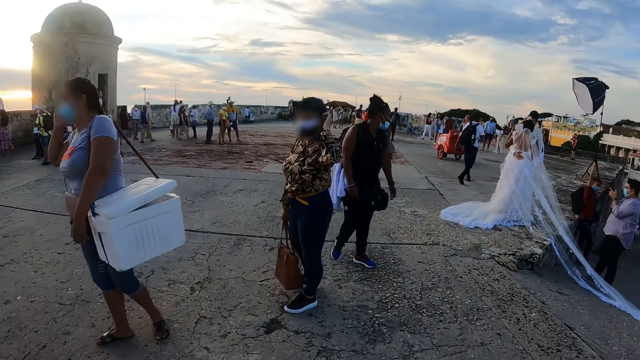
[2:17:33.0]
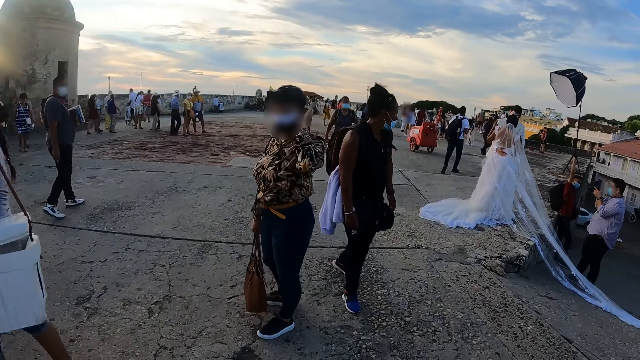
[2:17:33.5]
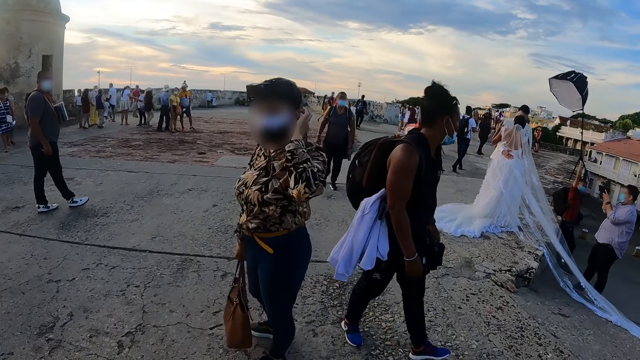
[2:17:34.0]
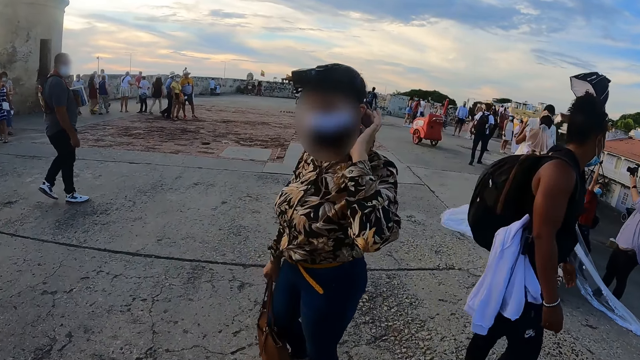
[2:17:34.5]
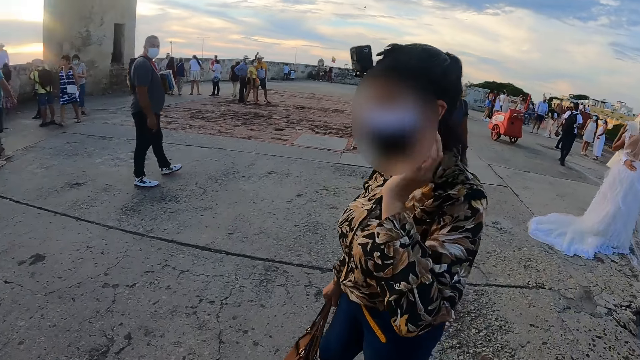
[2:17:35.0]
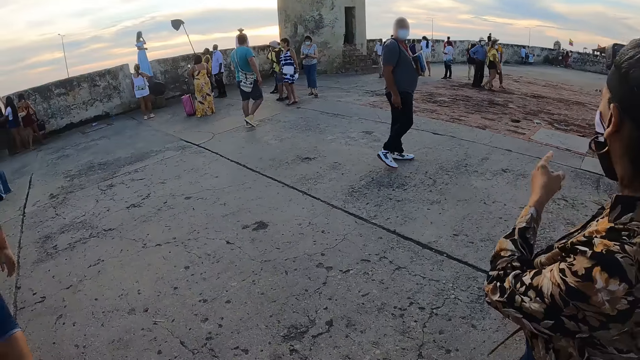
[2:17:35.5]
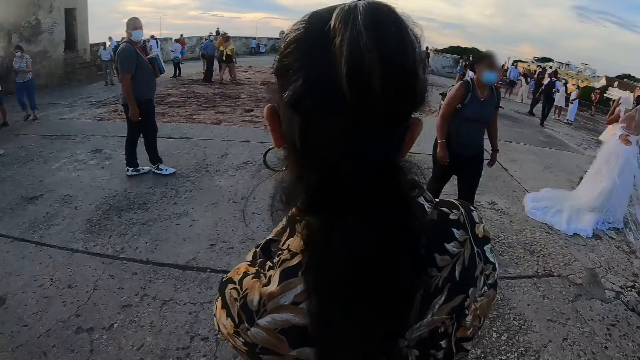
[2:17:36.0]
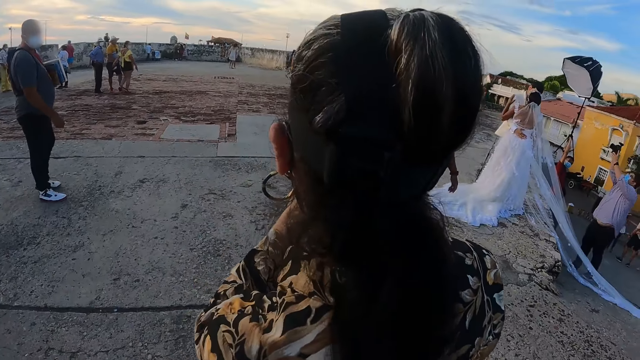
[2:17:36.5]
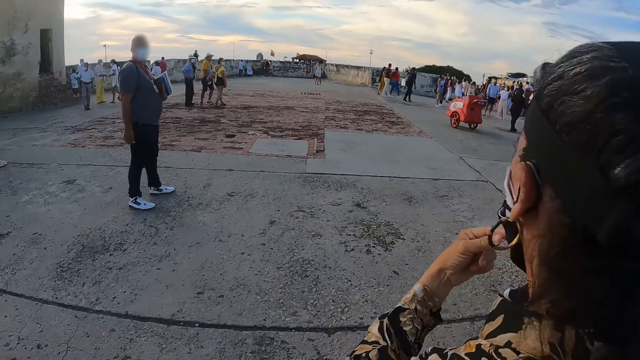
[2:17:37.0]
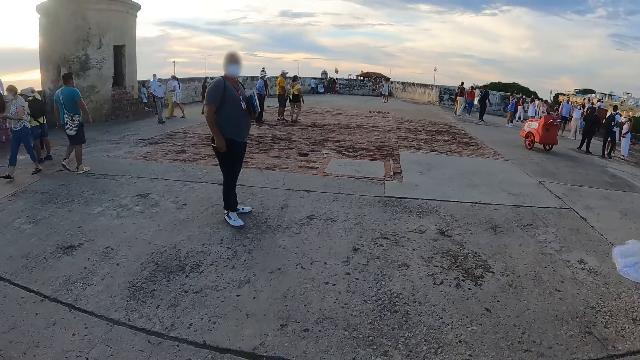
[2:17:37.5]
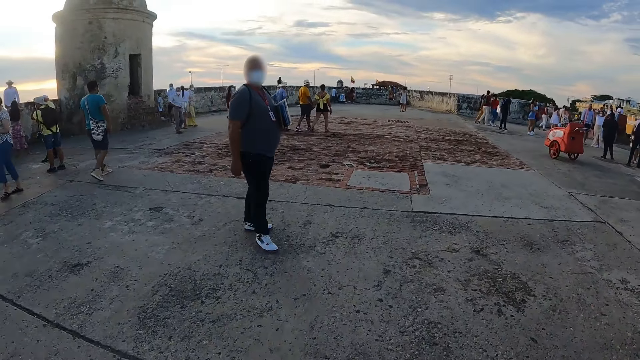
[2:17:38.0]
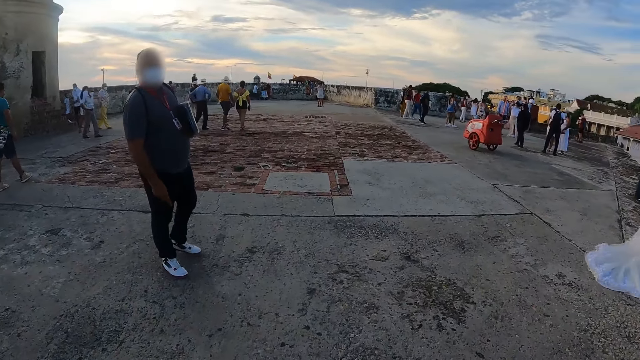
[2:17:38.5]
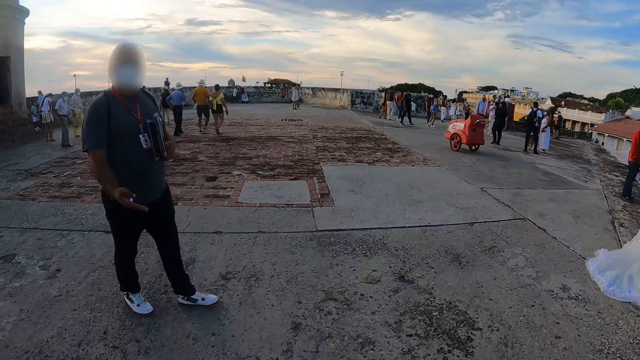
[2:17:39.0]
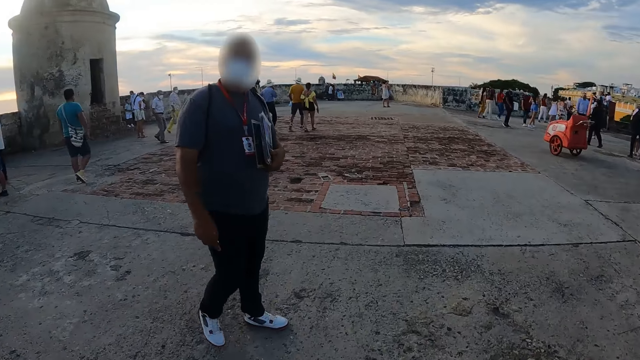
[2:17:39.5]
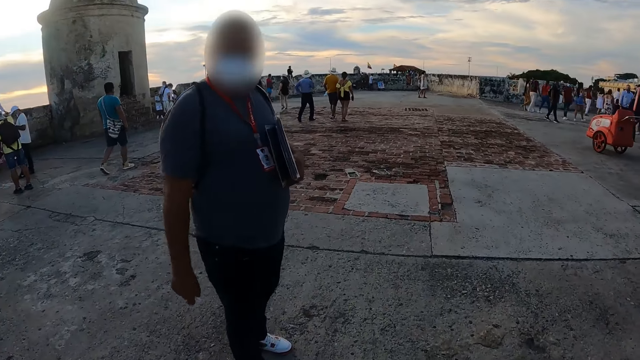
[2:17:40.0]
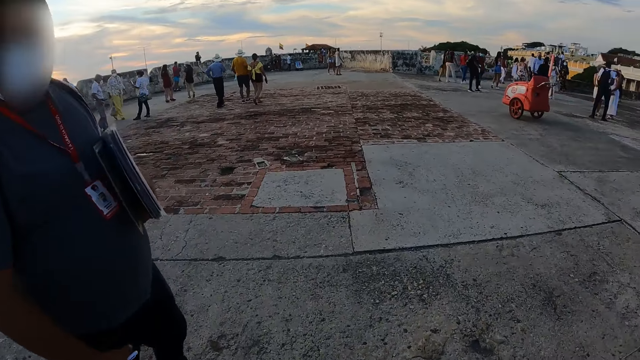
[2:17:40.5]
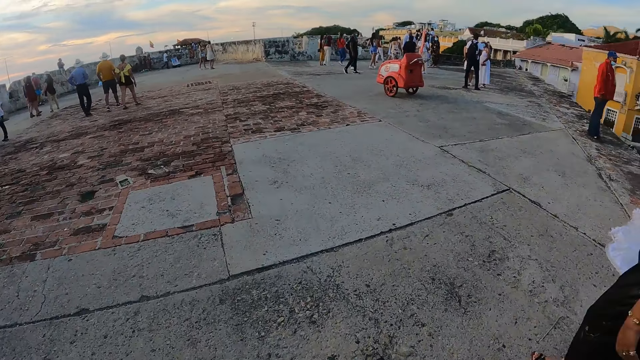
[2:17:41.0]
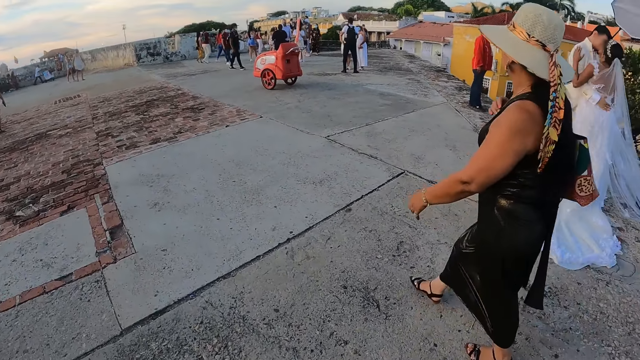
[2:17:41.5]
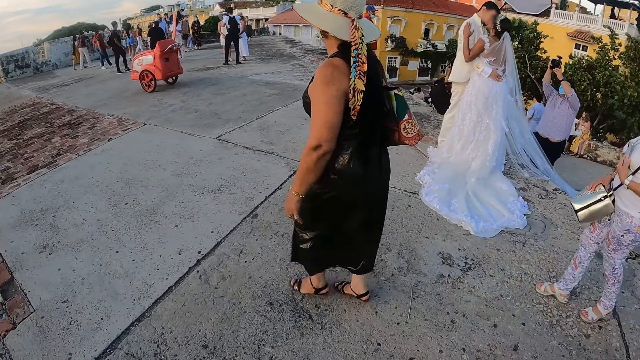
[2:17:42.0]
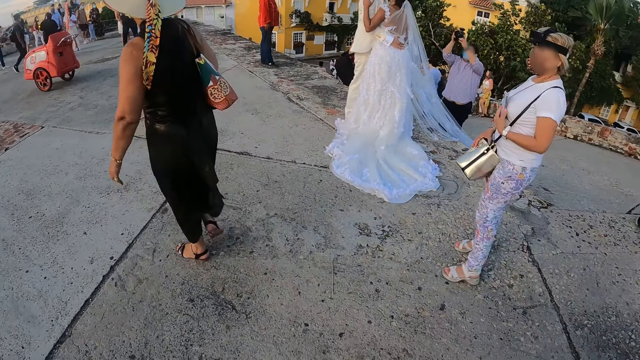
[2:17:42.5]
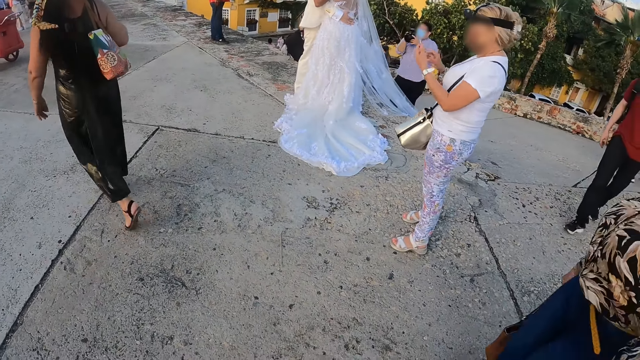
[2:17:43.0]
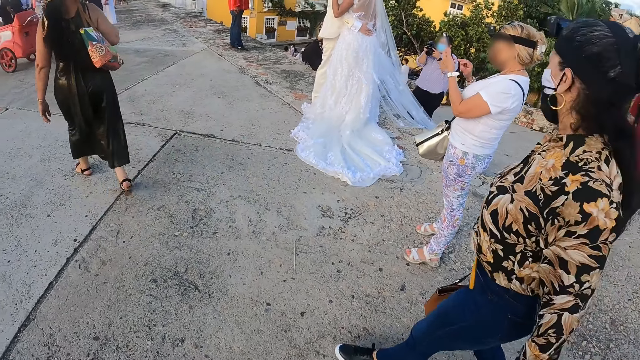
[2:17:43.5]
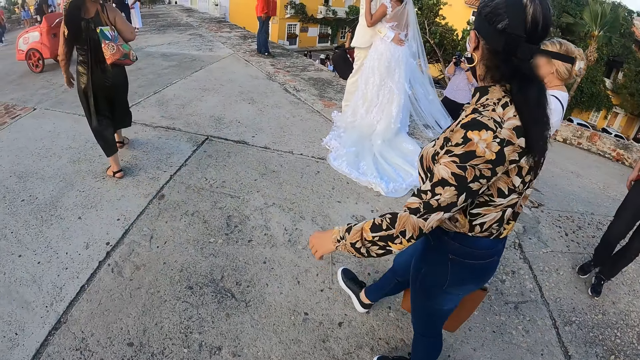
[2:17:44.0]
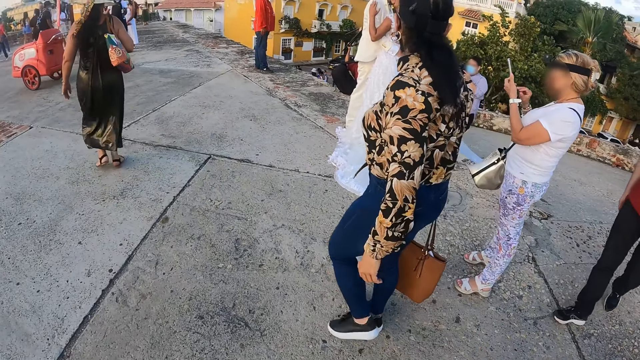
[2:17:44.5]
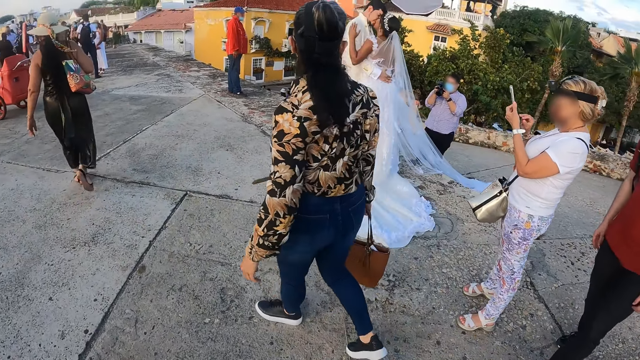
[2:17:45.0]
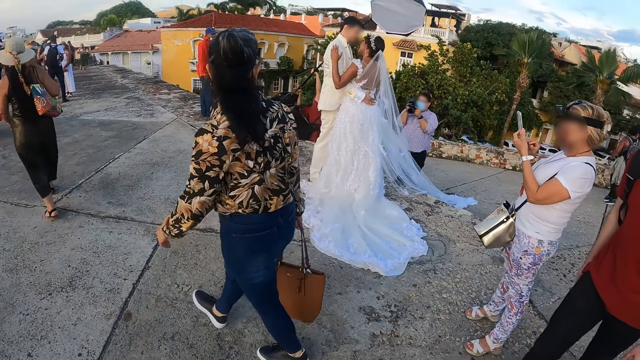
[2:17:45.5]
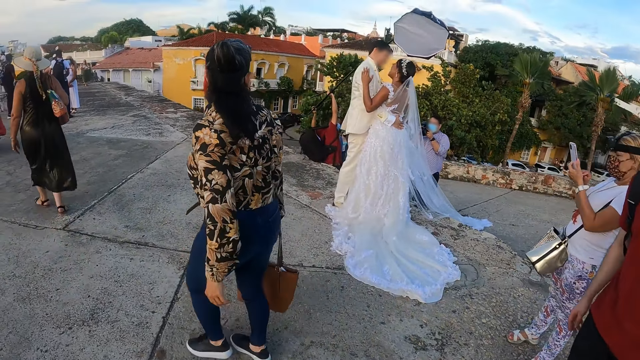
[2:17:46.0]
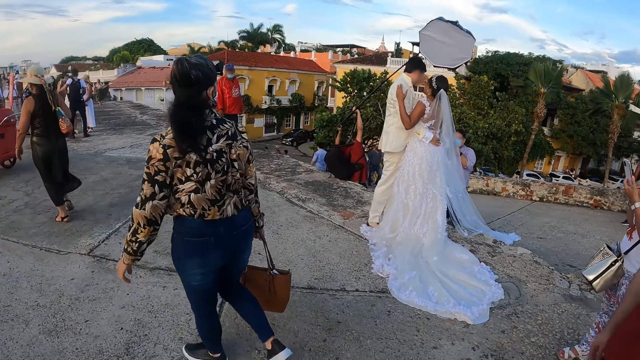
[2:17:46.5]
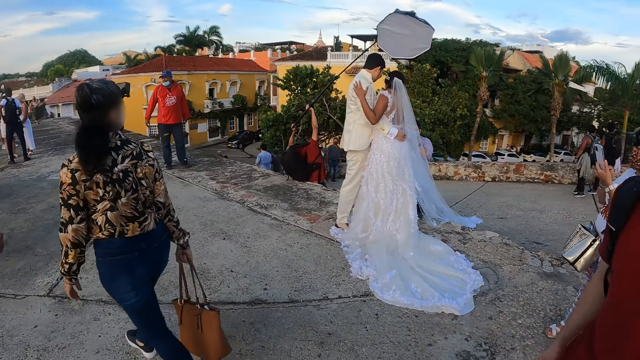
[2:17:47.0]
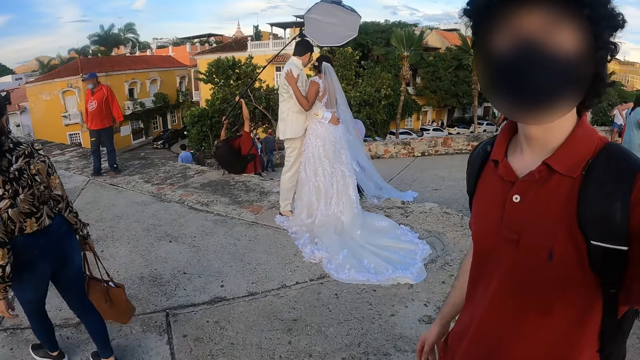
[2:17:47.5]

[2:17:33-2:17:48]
A lady touches the head. The camera wearer walks around. They walk around. Another lady operates the phone. The first lady walks around.

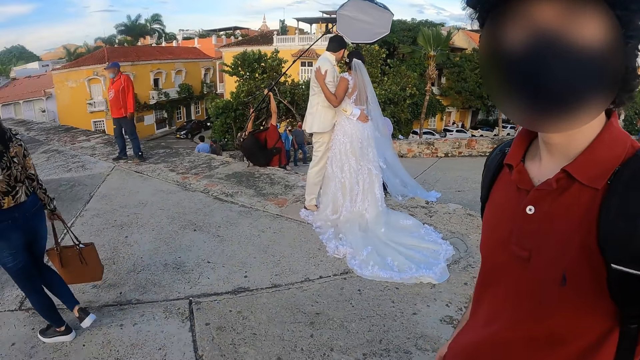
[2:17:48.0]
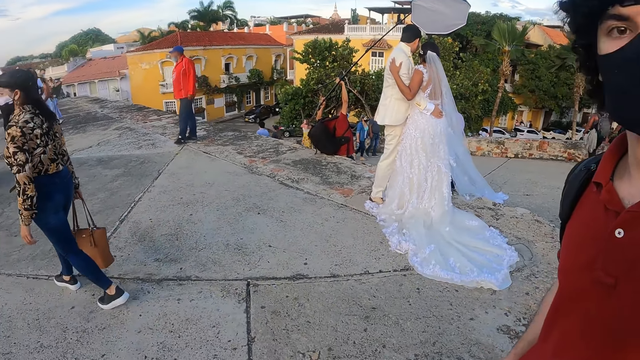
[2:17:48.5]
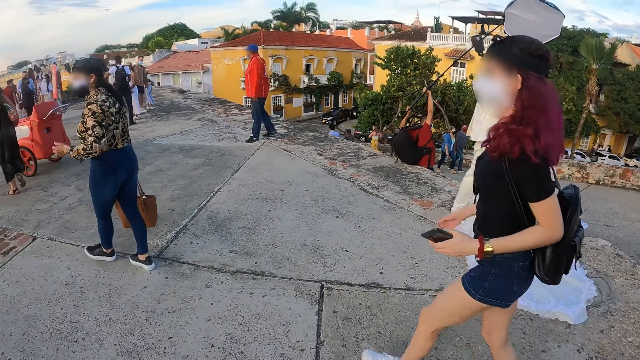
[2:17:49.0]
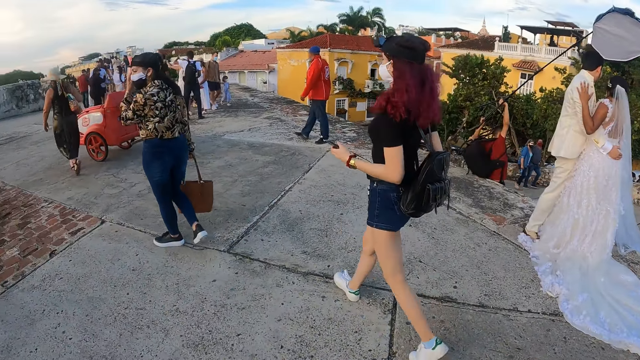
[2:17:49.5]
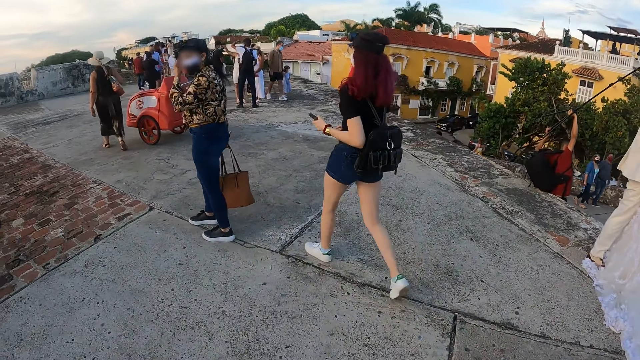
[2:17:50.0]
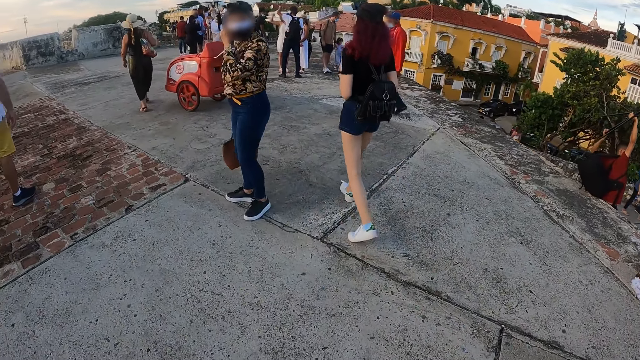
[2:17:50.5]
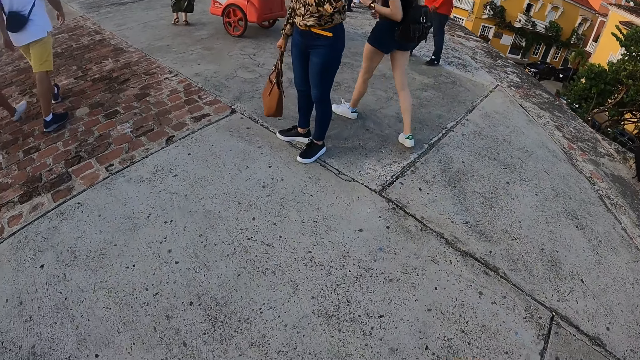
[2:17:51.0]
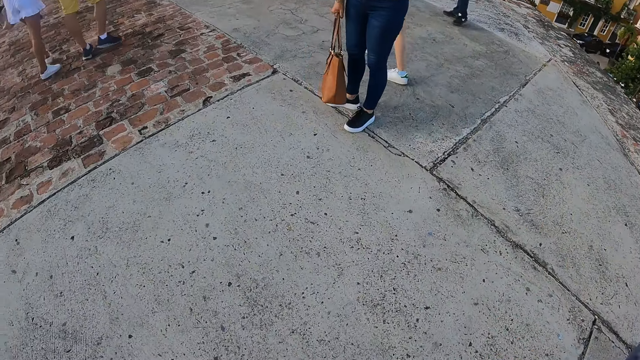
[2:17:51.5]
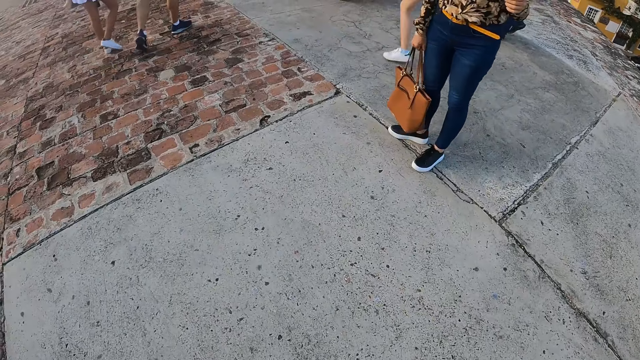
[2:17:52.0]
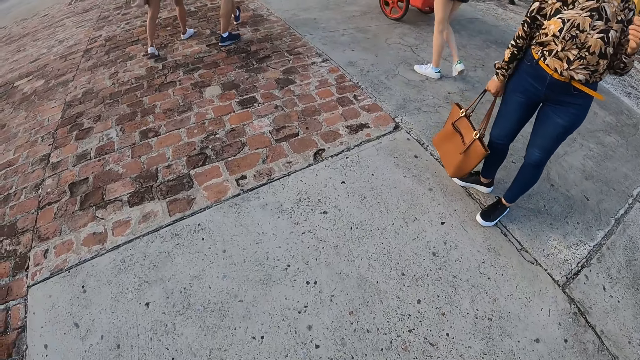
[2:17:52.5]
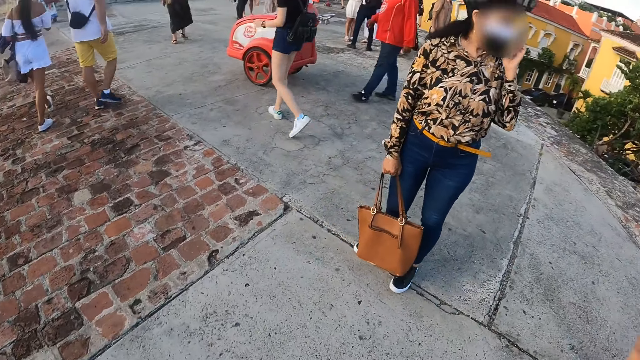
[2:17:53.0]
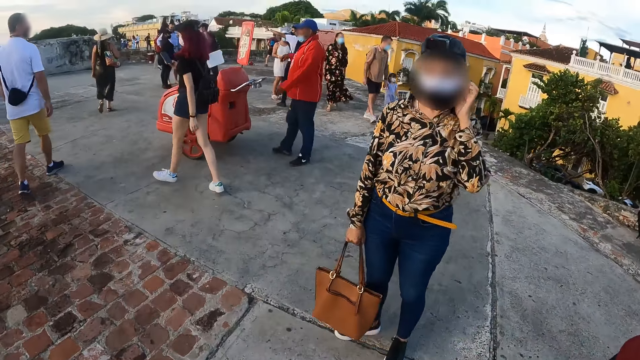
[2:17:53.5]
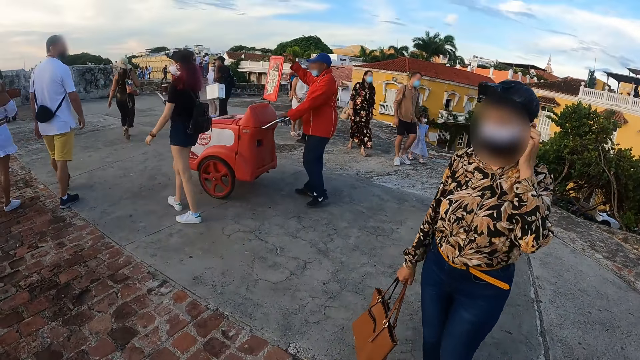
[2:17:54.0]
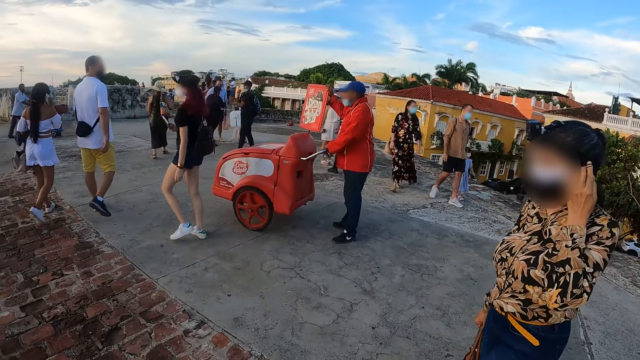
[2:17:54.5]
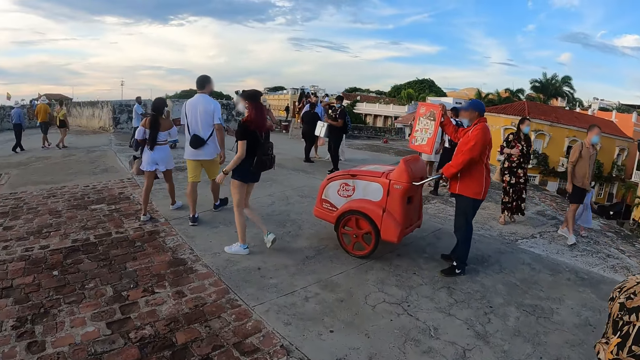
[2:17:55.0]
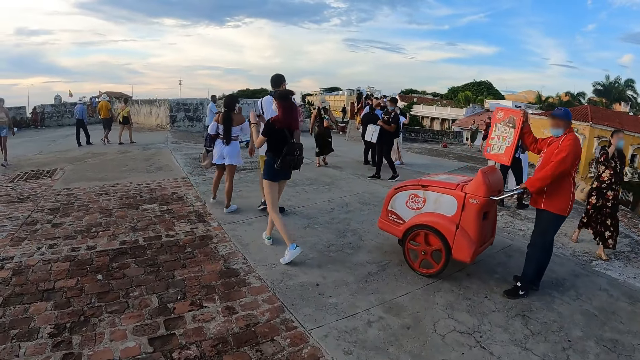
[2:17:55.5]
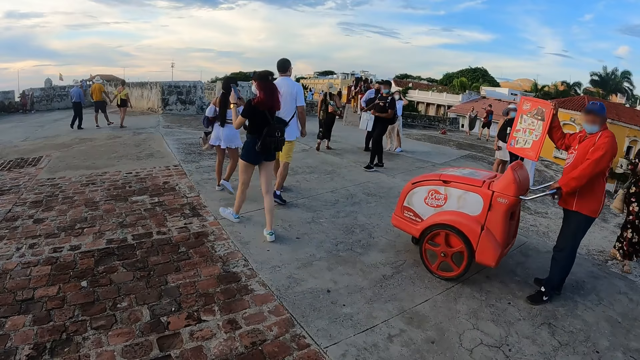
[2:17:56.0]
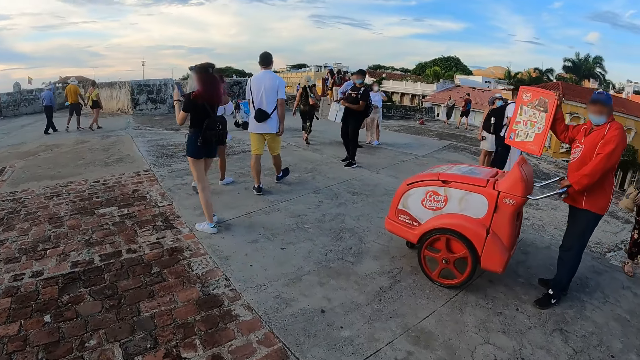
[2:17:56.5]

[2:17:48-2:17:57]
A lady moves around.
